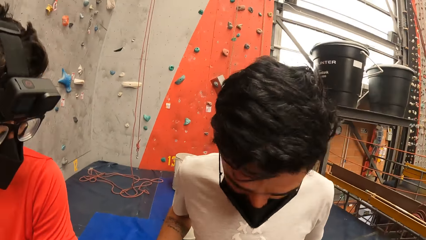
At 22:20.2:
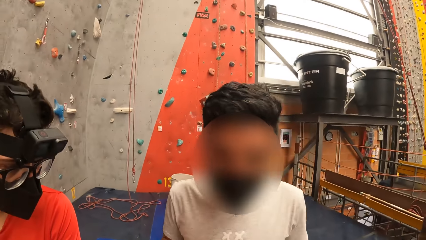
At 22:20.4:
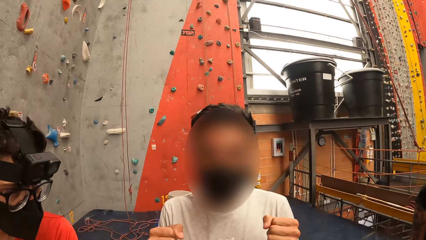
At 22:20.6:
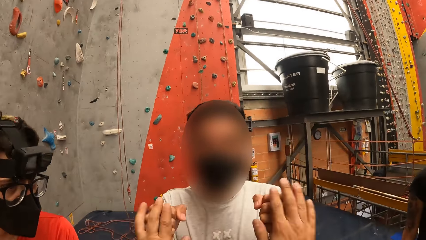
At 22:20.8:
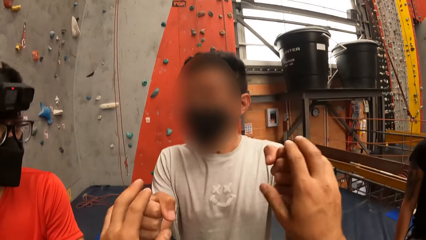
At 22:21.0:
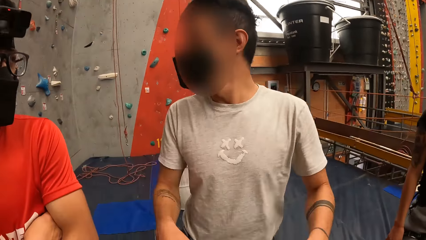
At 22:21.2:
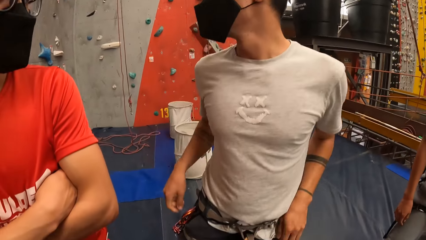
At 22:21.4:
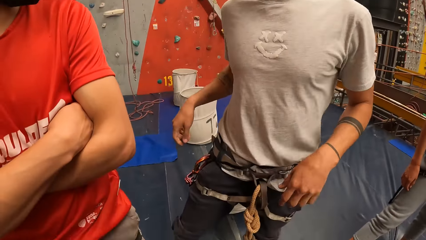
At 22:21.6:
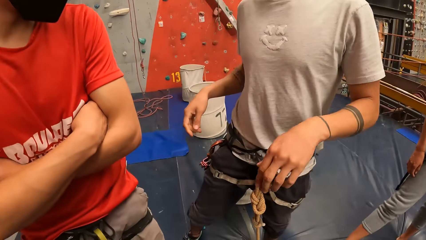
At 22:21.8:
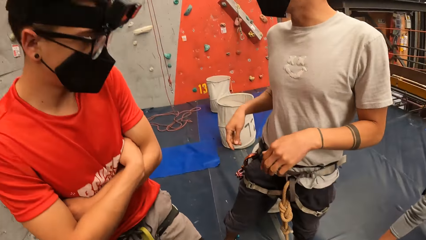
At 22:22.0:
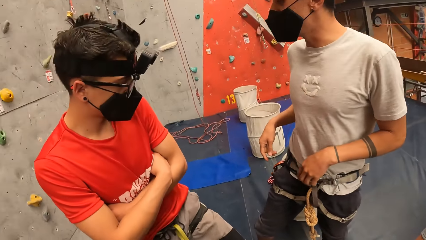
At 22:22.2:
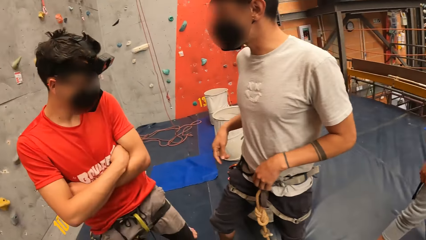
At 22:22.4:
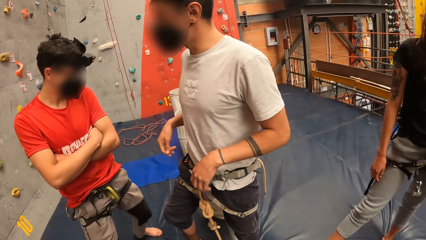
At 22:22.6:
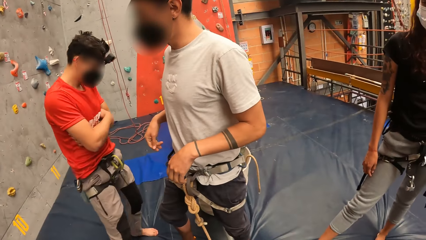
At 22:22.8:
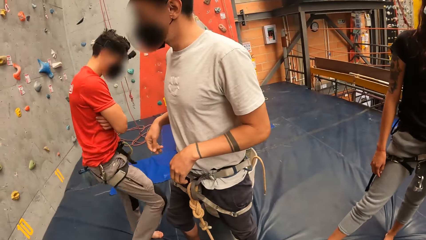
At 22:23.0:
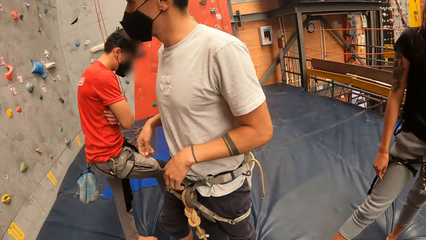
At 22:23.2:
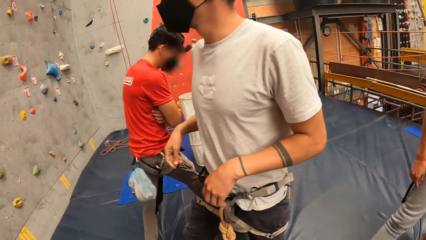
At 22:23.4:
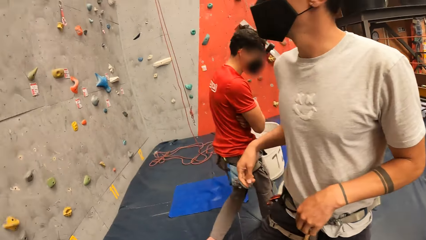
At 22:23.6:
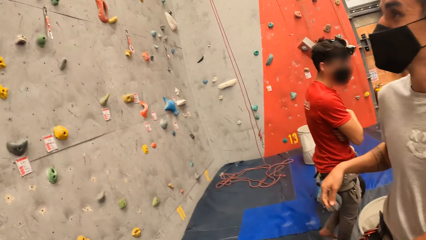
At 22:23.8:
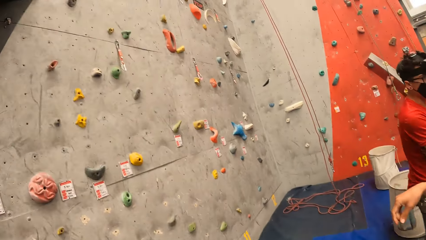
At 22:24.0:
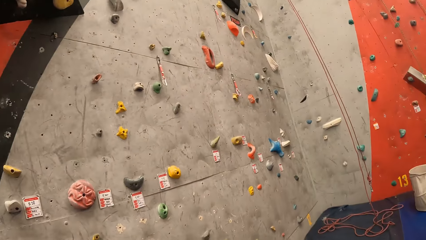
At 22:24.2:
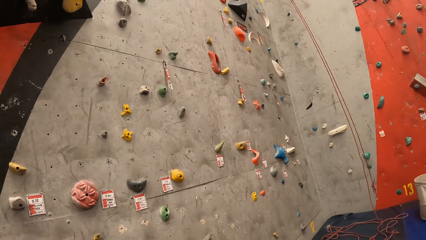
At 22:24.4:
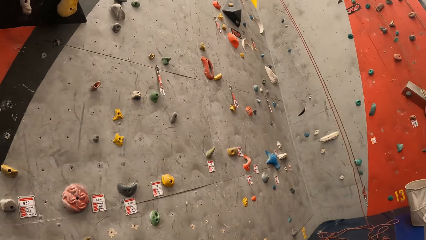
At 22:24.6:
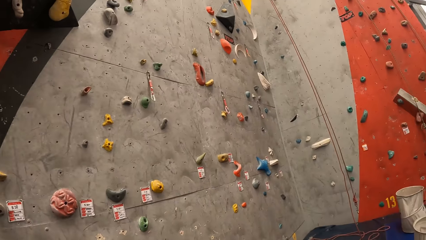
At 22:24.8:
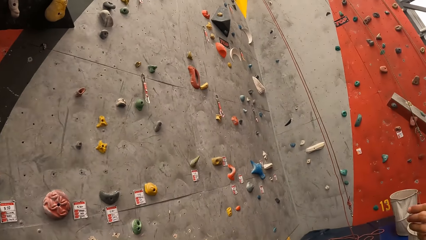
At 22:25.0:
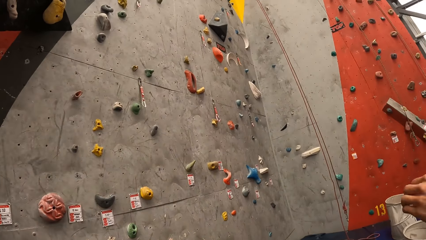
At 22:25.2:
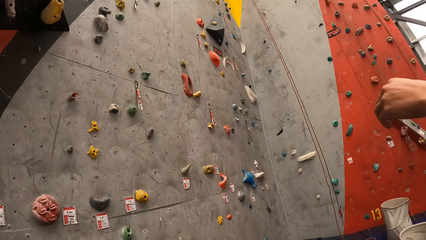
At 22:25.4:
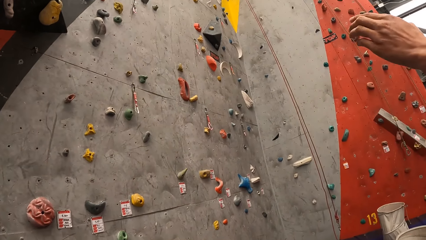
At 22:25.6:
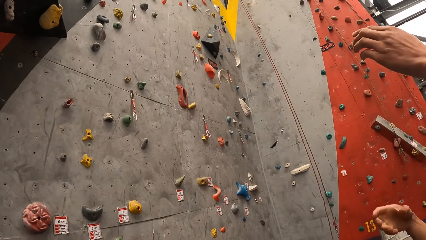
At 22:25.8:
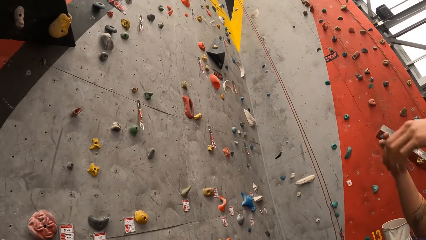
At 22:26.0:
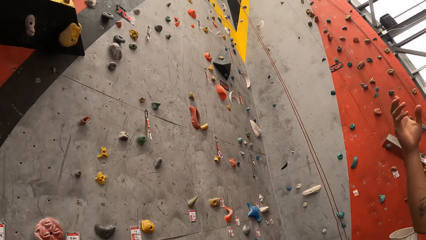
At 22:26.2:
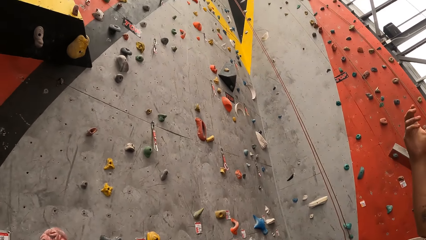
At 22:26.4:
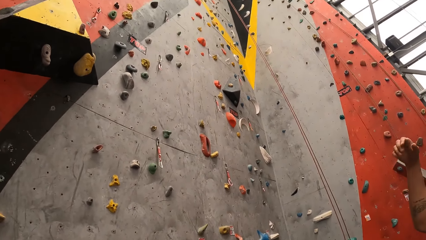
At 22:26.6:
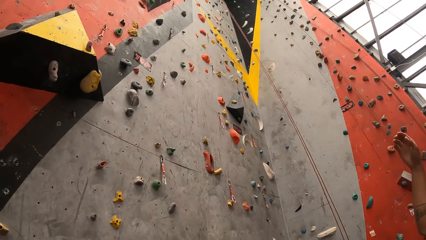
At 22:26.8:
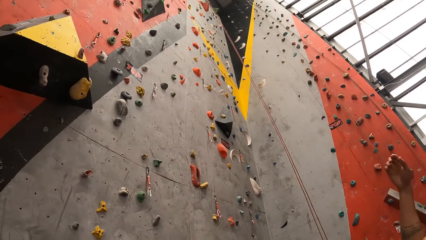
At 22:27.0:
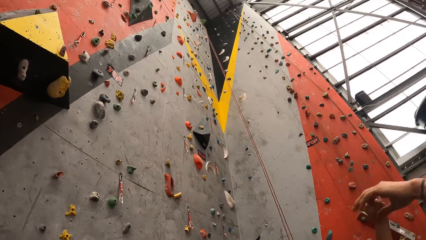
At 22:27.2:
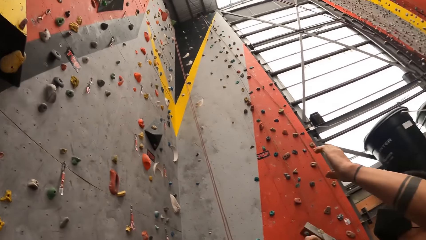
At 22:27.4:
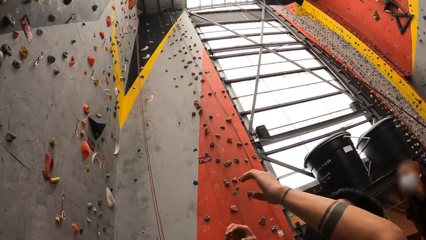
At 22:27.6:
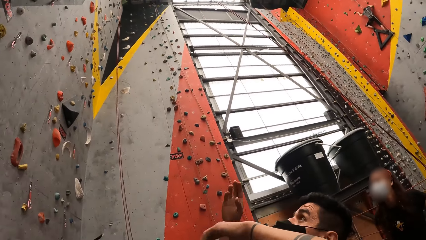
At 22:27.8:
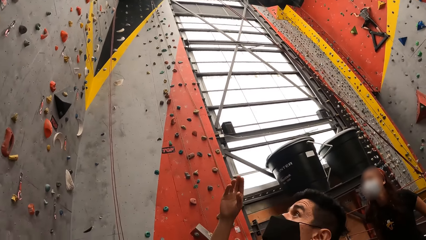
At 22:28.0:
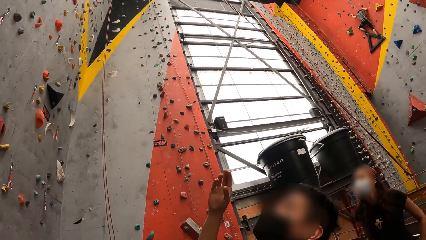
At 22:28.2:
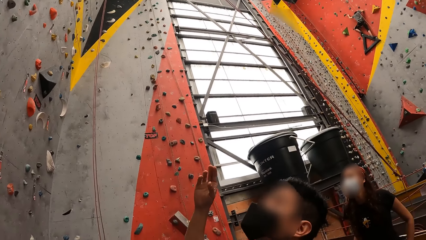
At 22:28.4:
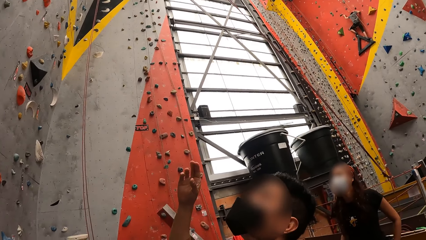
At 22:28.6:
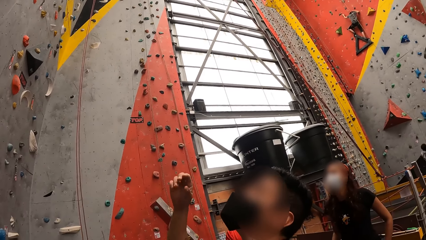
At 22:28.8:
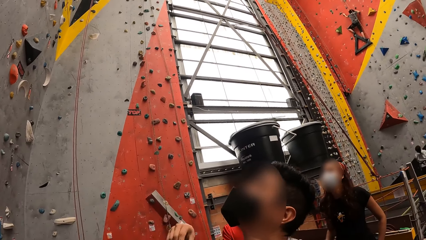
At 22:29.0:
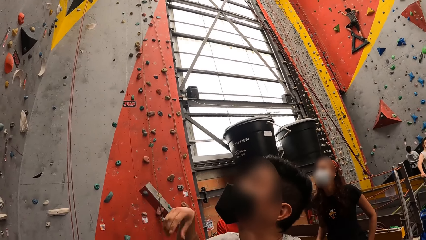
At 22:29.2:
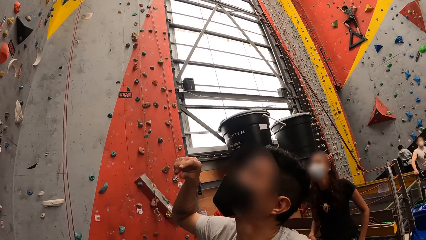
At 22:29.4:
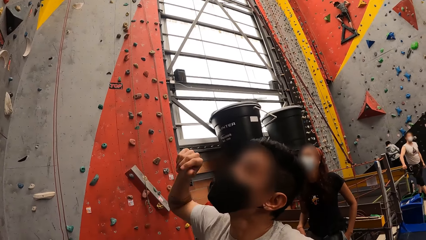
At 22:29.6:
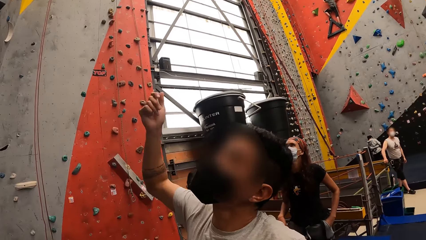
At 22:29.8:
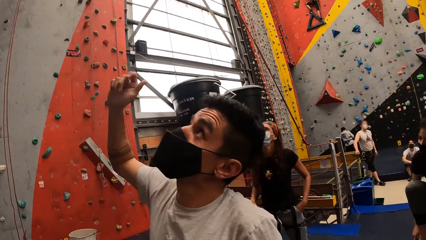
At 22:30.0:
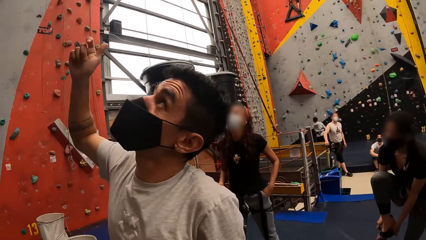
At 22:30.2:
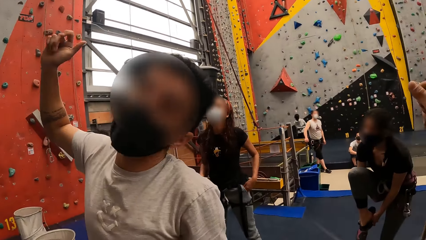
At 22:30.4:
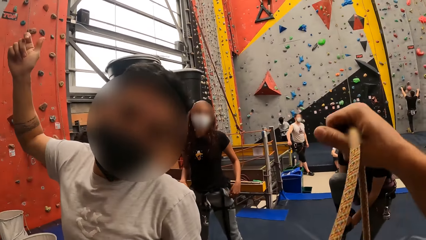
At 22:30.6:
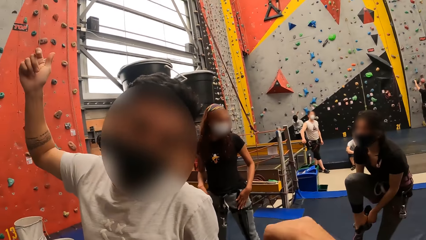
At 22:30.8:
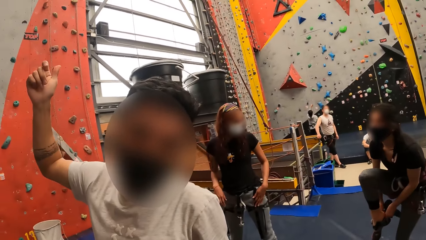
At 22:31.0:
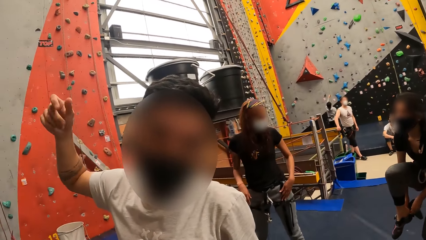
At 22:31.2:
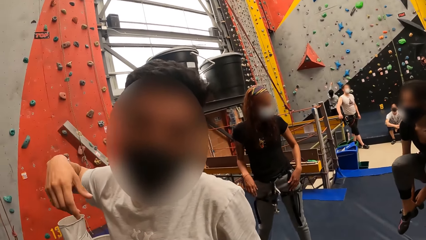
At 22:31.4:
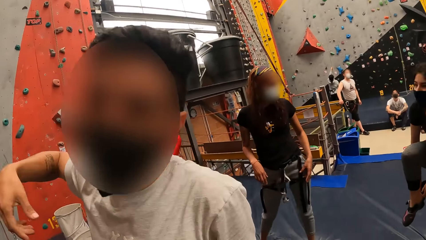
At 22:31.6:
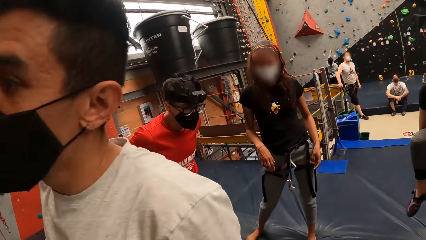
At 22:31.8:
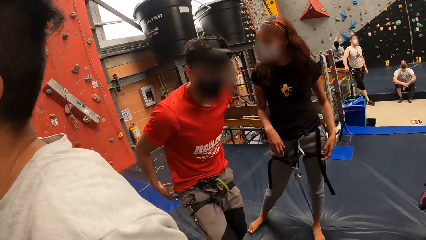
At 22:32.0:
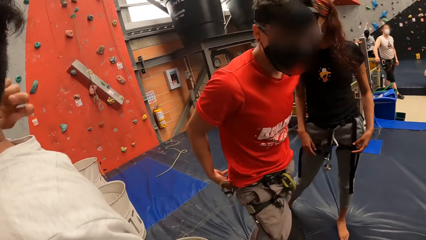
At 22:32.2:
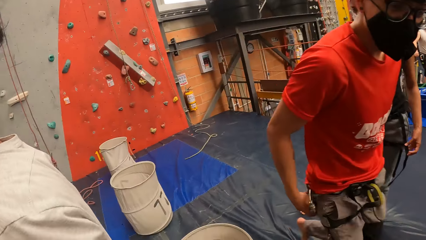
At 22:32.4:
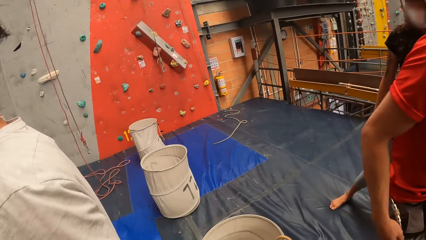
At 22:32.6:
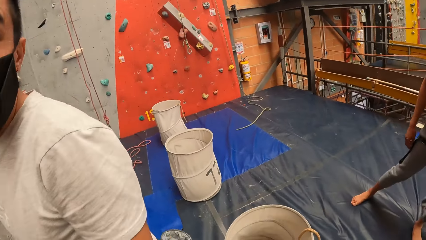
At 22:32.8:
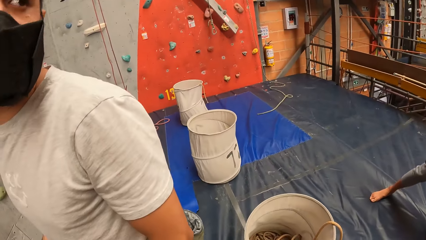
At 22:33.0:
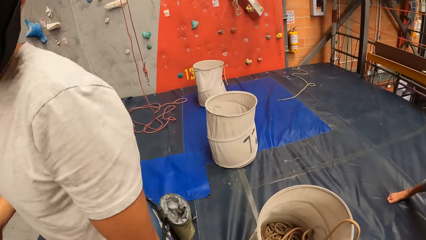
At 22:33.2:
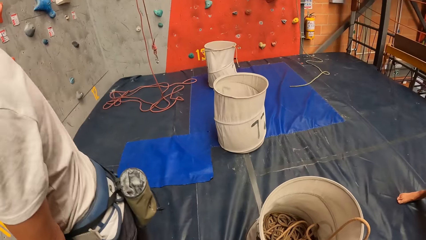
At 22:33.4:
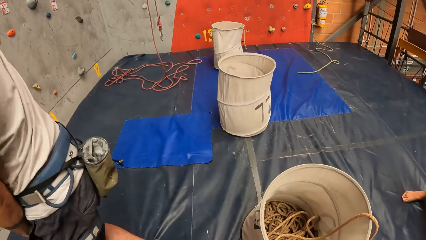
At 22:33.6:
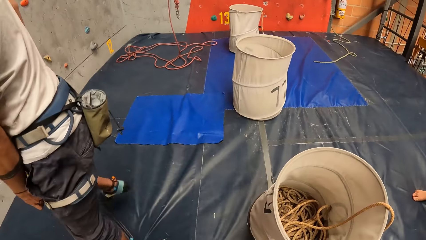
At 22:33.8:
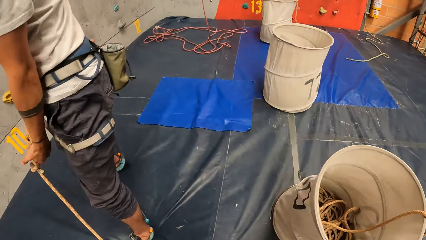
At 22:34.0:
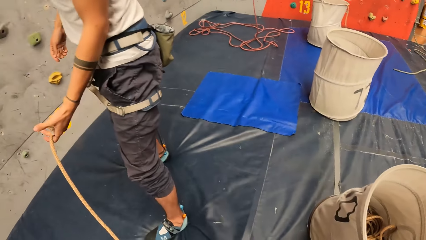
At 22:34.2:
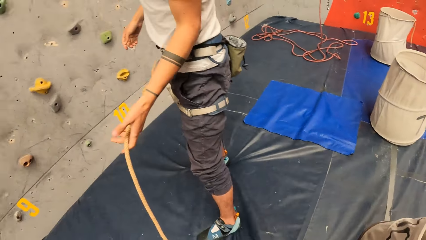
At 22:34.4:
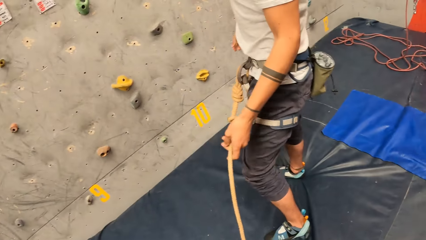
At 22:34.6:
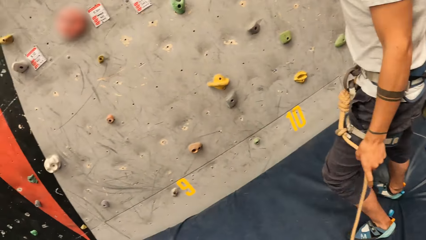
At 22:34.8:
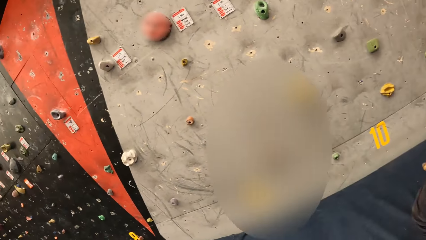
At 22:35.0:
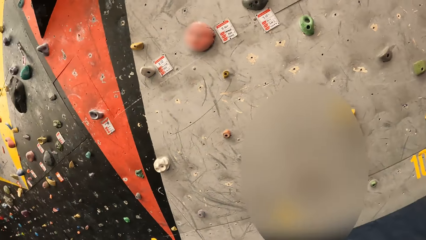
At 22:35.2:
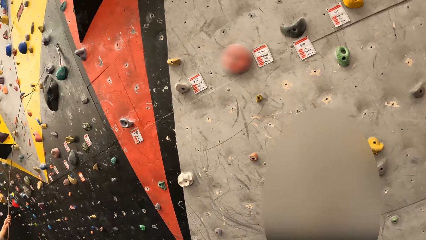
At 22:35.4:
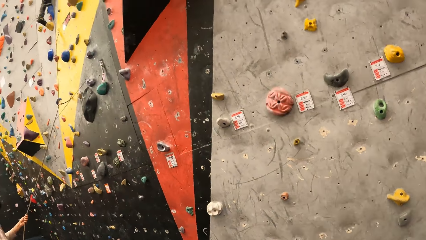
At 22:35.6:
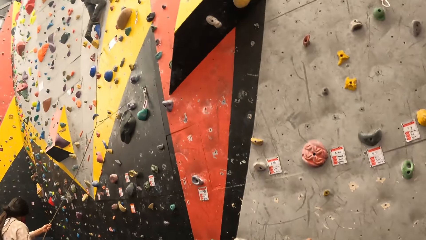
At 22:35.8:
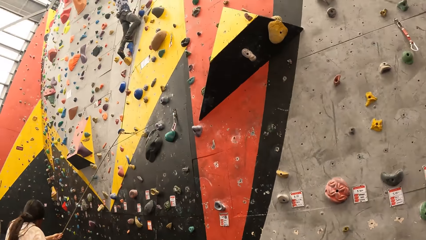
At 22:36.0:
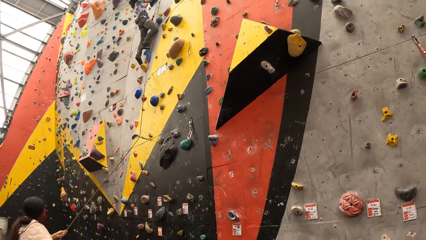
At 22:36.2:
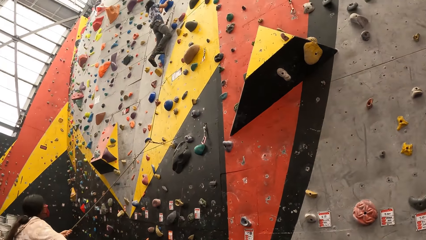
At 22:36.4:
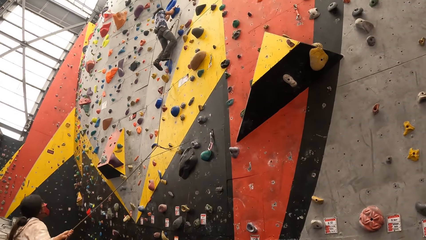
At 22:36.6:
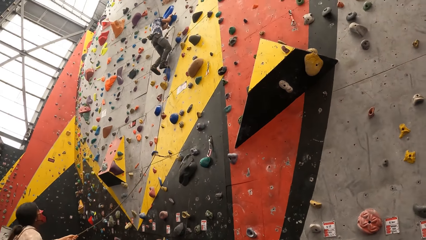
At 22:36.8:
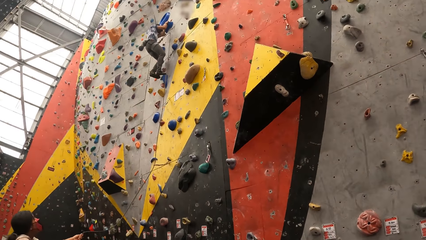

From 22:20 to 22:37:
A man walks away. Another man looks up. A man makes a gesture. The camera wearer holds a rope.
